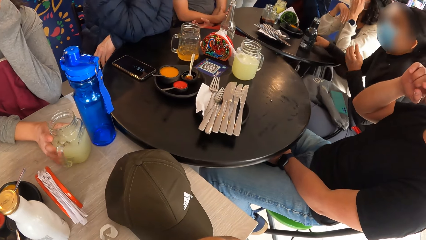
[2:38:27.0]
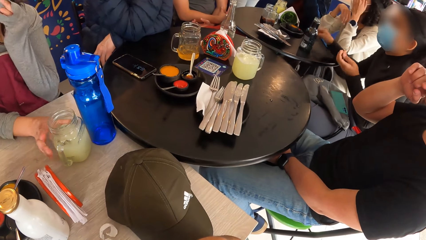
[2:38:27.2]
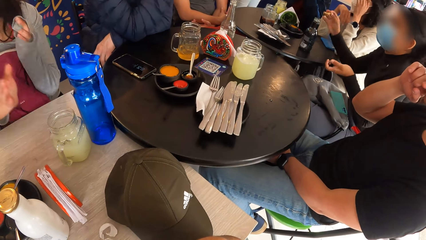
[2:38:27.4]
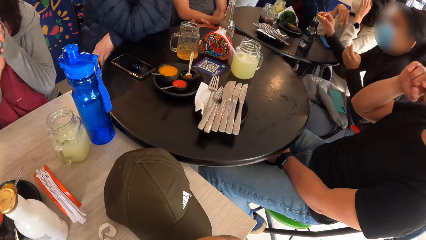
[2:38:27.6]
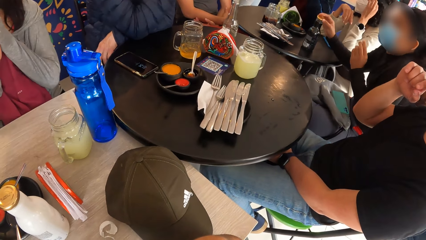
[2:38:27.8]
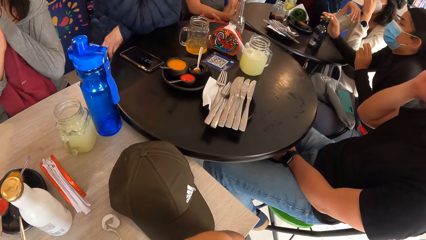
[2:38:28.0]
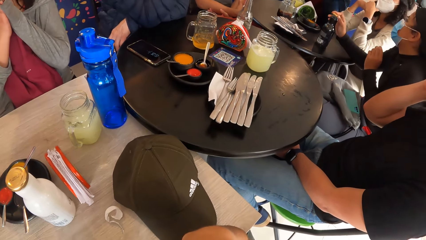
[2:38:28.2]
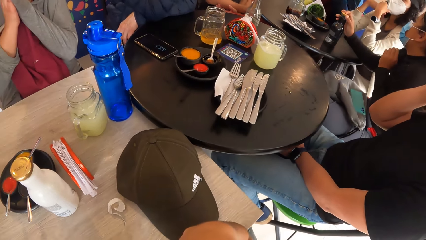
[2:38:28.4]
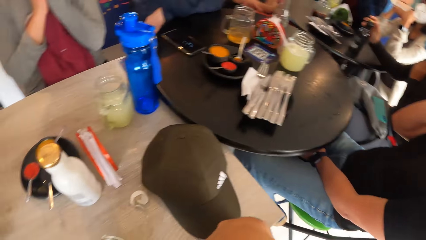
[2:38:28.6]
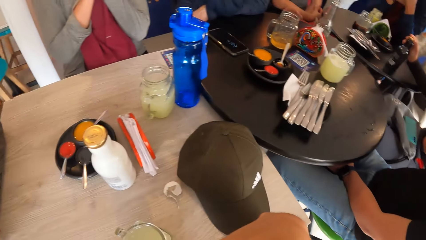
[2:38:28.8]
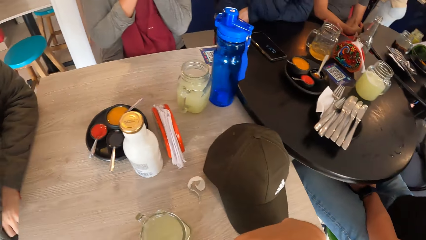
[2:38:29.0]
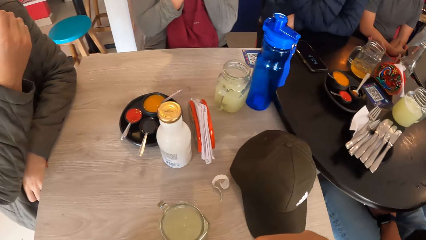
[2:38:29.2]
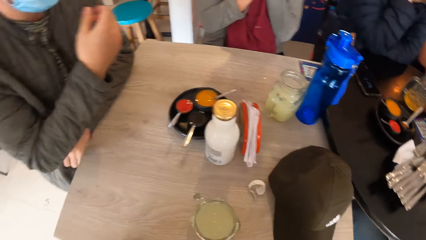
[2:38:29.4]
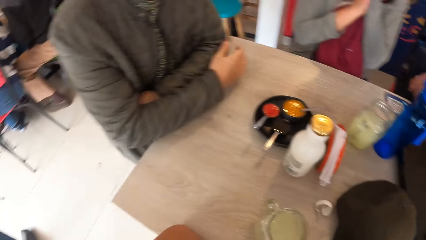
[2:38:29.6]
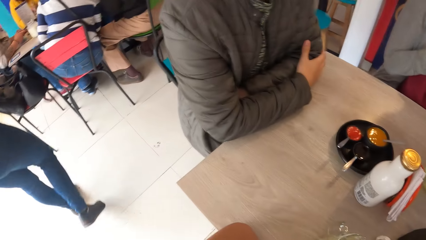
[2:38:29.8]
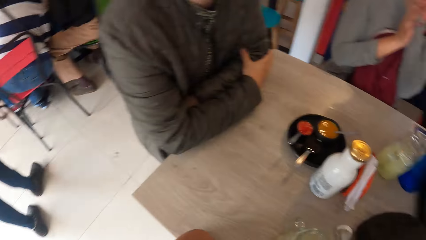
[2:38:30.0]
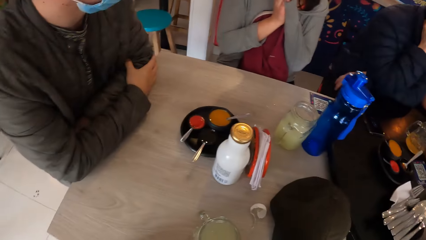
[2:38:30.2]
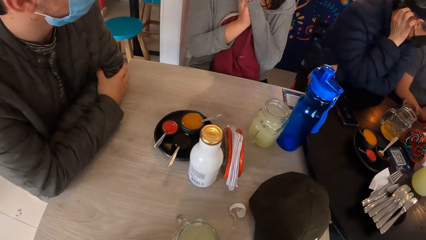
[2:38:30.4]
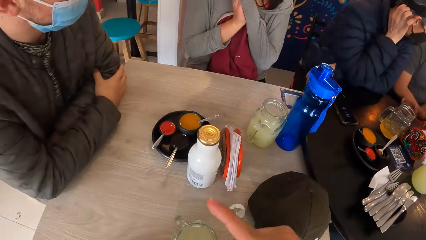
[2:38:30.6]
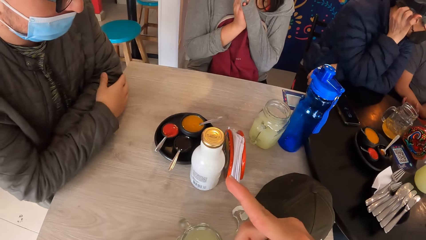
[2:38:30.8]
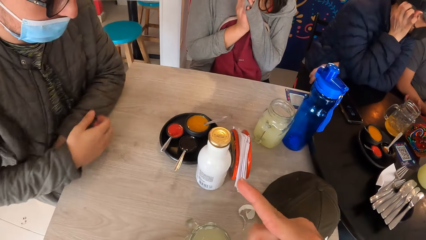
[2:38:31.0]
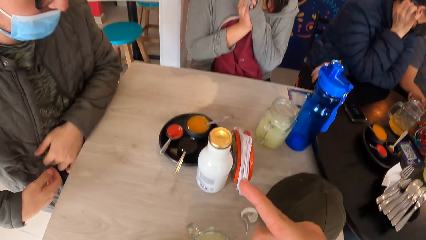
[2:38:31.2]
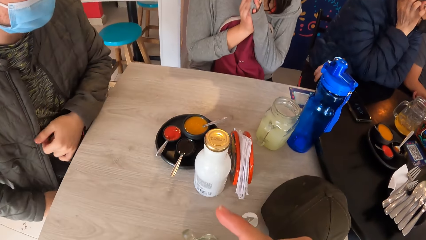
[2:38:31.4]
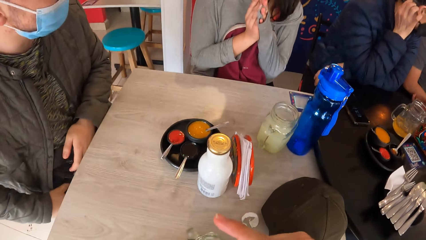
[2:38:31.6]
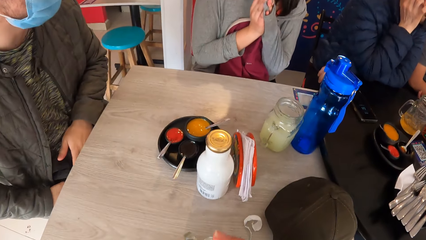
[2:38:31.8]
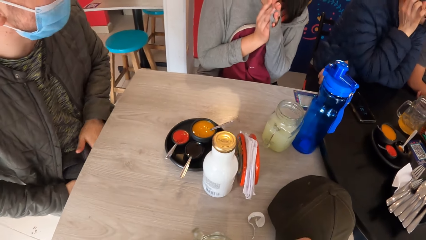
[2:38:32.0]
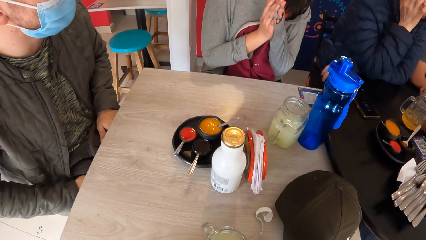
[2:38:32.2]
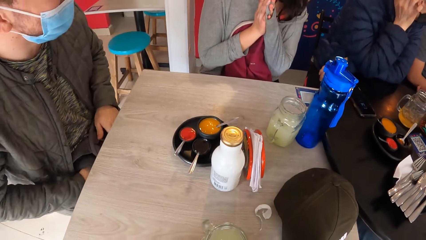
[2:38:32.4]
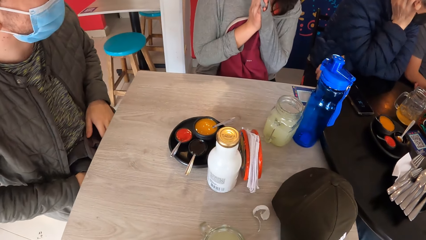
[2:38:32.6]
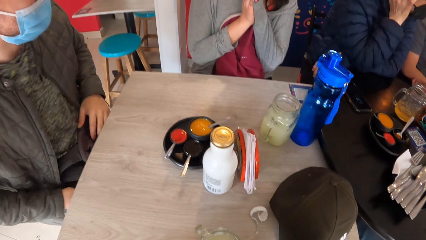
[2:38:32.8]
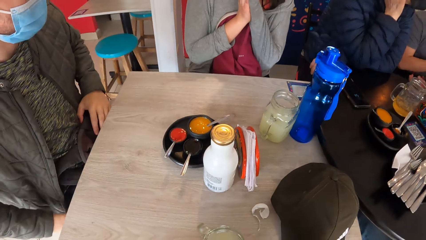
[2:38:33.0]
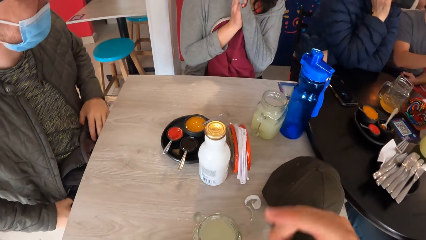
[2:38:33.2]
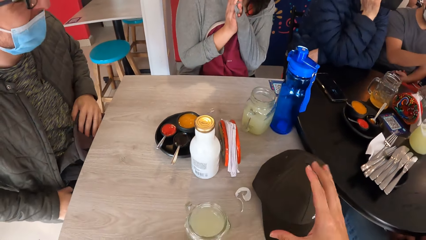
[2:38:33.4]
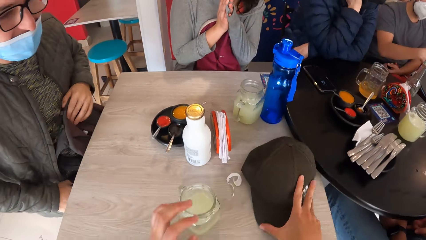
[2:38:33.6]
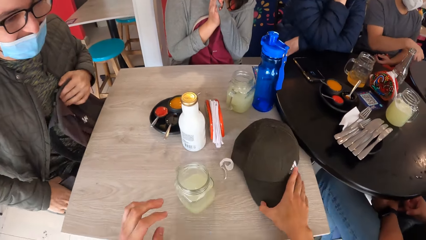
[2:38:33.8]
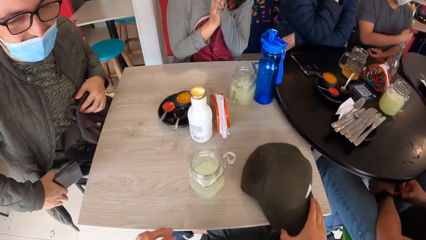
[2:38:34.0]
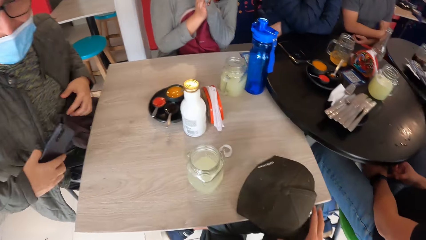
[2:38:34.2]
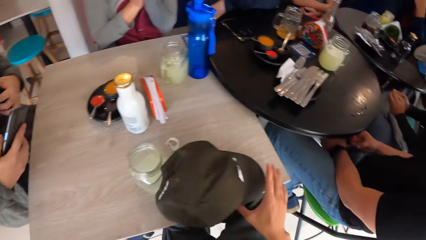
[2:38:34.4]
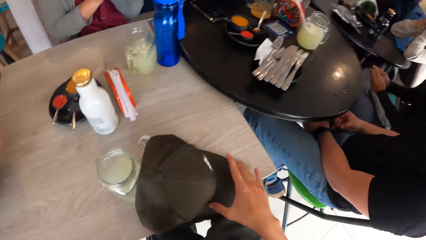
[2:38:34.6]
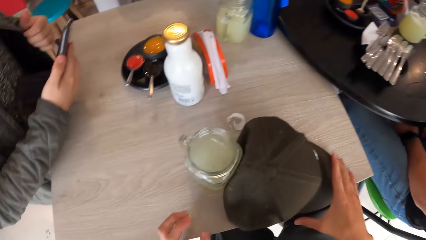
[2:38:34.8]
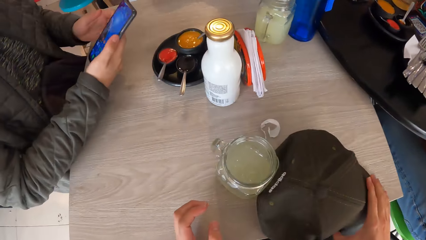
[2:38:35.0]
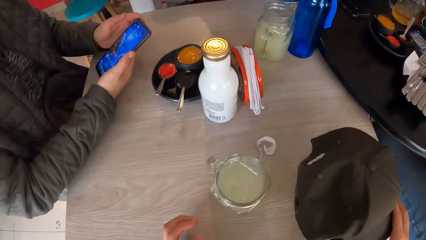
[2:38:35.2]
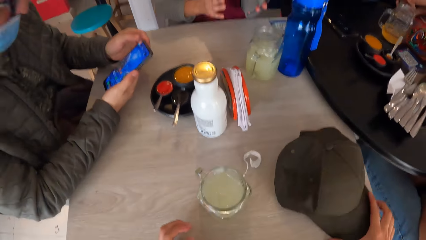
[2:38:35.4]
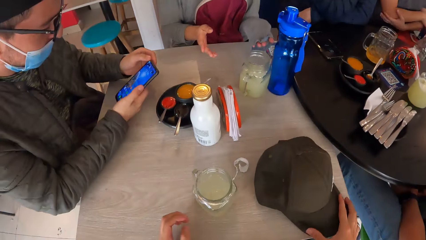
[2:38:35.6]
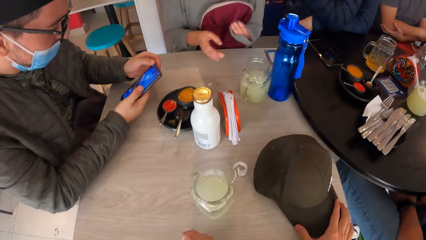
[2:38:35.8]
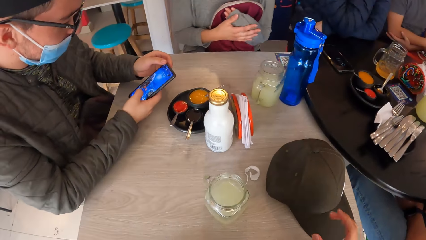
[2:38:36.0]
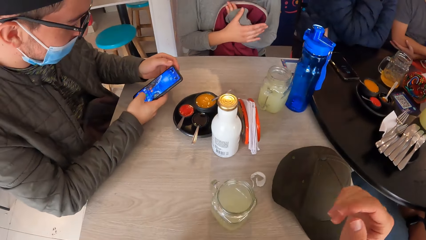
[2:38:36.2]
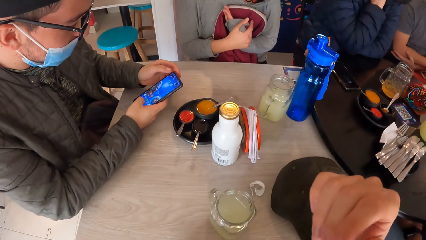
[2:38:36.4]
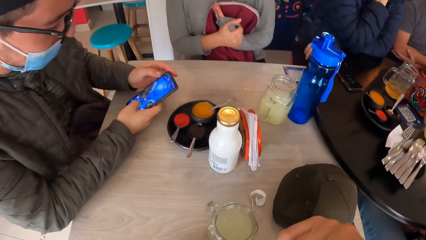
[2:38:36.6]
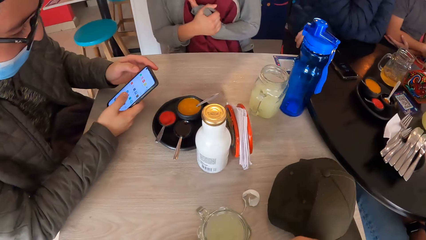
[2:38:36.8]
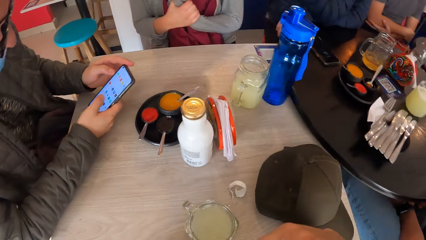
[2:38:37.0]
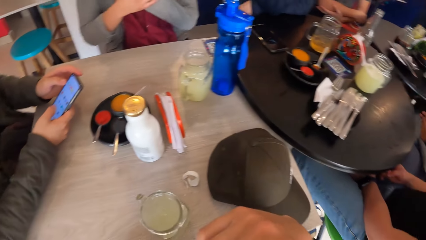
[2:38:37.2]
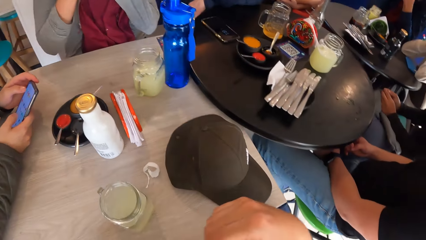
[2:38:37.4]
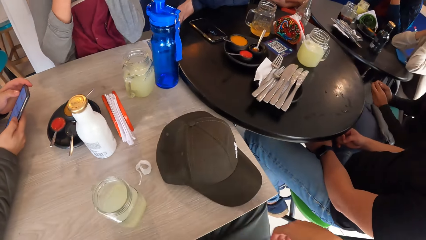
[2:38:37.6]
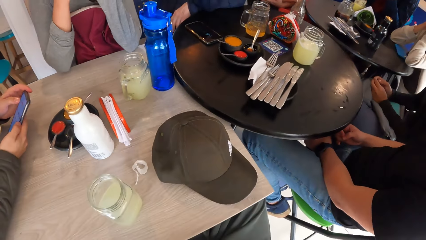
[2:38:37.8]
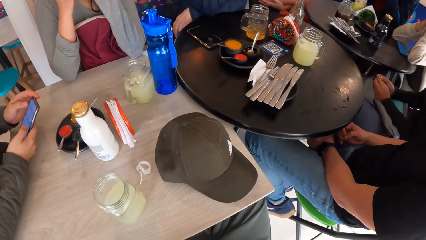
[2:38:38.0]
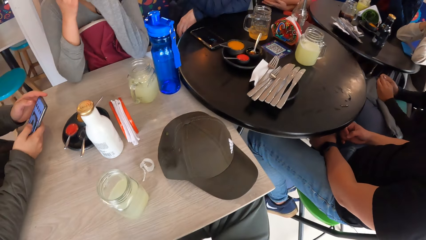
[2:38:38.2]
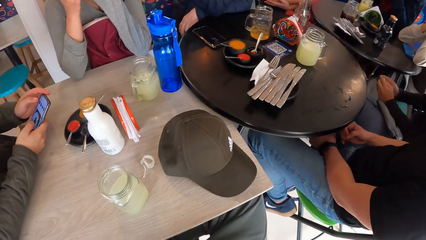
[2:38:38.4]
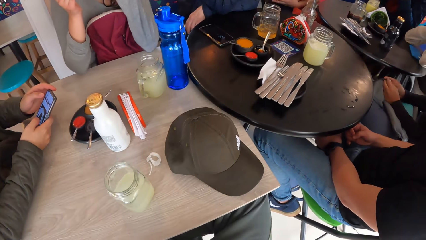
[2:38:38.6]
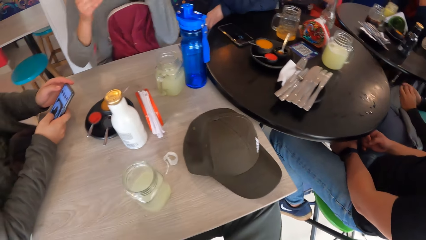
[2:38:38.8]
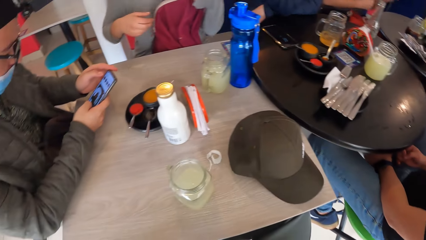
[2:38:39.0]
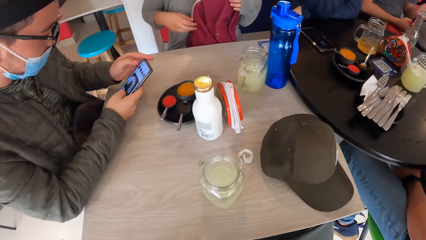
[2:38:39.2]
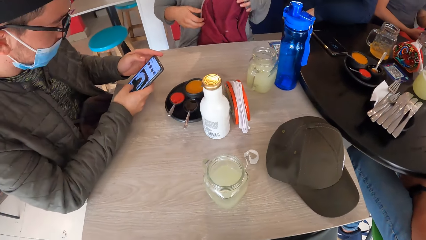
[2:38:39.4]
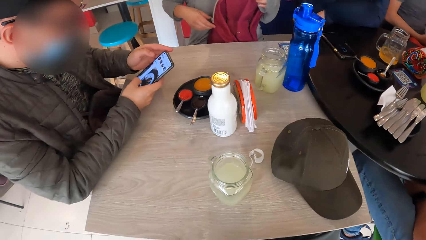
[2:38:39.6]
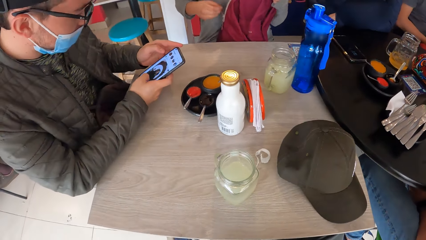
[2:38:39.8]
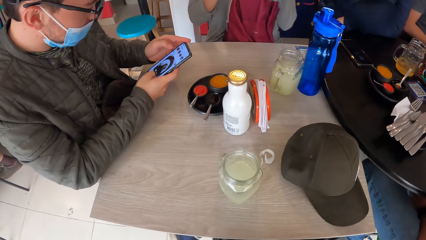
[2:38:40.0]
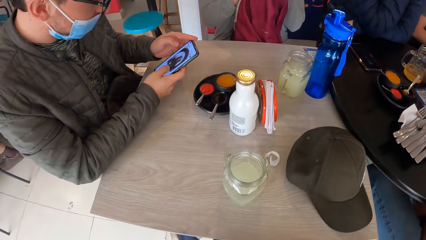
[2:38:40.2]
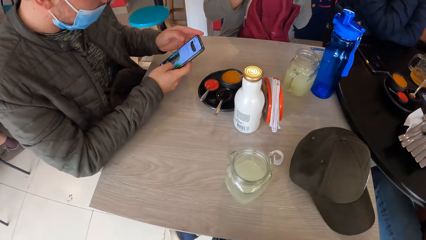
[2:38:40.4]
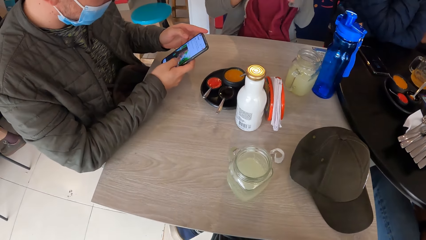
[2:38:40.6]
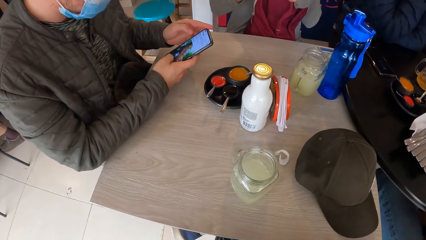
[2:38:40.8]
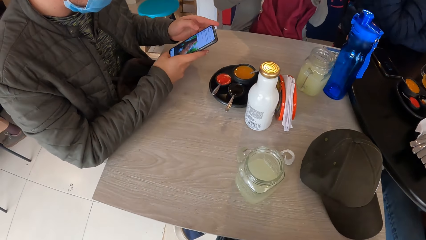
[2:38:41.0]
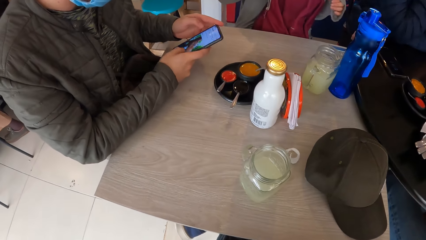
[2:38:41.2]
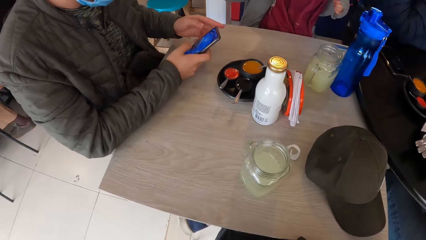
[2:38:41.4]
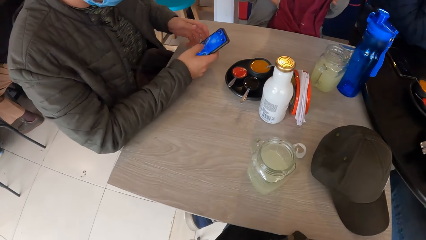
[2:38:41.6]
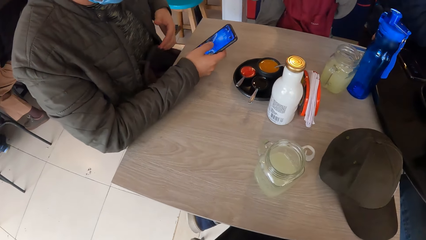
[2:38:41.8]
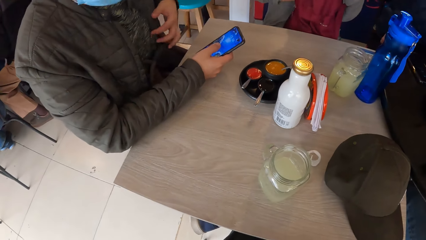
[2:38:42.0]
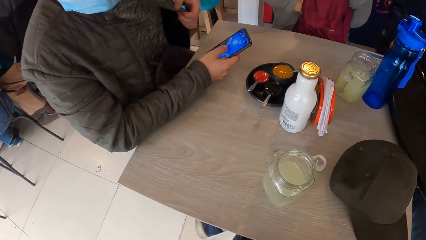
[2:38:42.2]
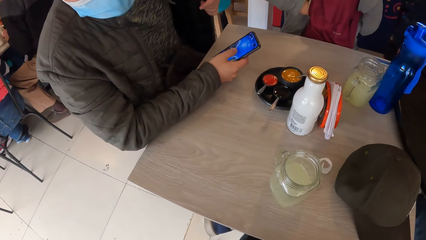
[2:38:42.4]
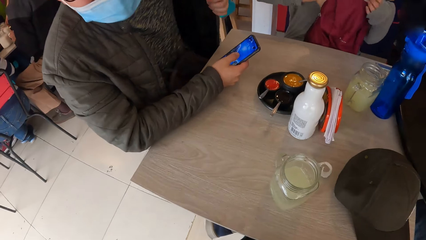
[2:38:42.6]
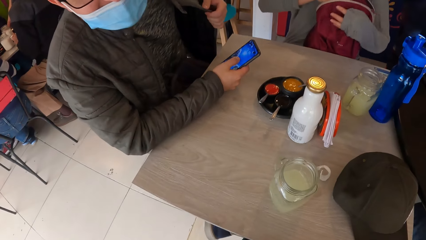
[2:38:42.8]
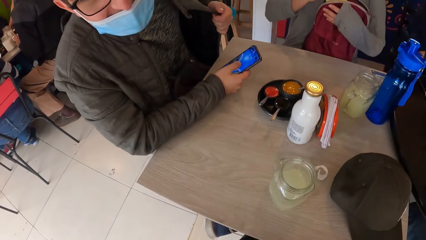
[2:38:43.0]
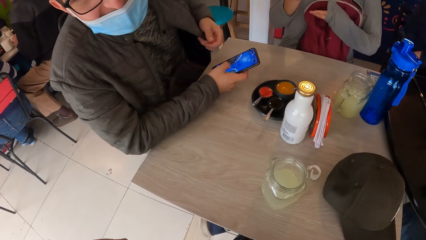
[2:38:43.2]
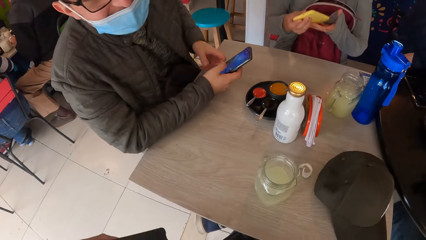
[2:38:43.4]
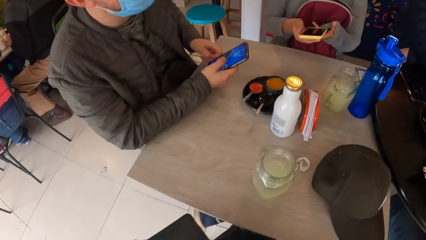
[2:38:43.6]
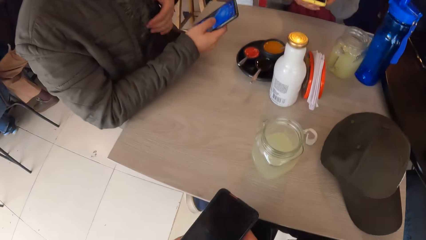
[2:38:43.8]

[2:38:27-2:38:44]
The woman removes her hands off the mug and folds both hands. The man adjusts the facemask on his face with his left hand and places his right hand on the table. The camera wearer looks around. He gestures using his hand. The man takes the phone from his pocket with his right hand. The camera wearer moves the cap on the table with his right hand. He lifts the cap using his right hand. The man holds his phone using both hands. The camera wearer rubs his face with his right hand. The man operates the phone in his right hand with both hands. The woman unzips the backpack on her legs with her right hand, touches her bag, puts her hands in her bag, and takes out a phone in the backpack with her right hand. The man lifts his jacket. The camera wearer holds the phone in his left hand. The woman holds the phone in her right hand with both hands.
